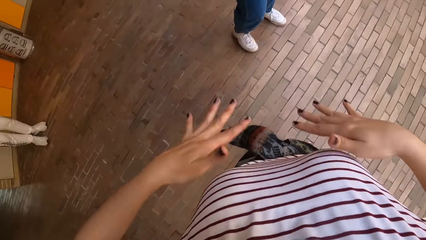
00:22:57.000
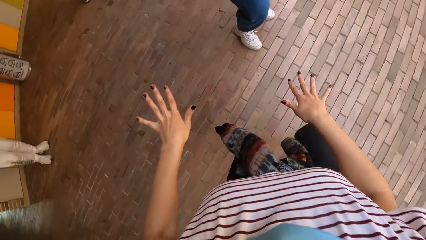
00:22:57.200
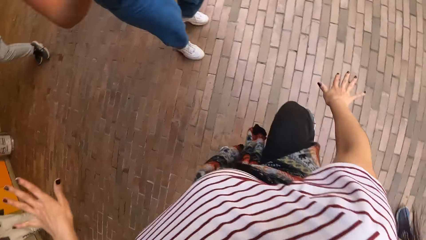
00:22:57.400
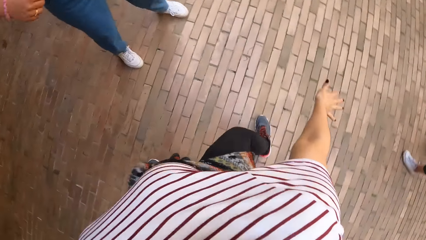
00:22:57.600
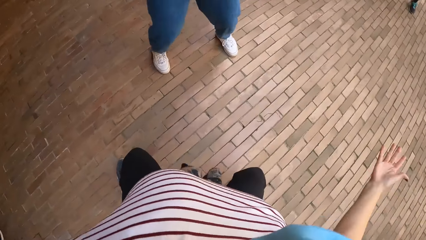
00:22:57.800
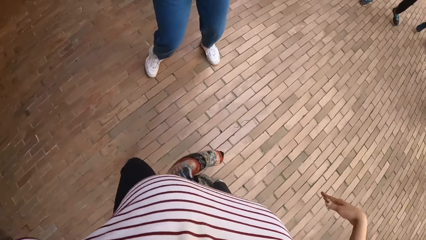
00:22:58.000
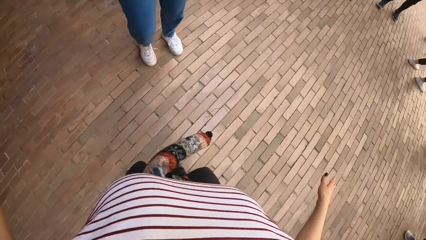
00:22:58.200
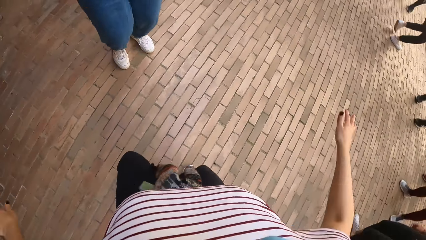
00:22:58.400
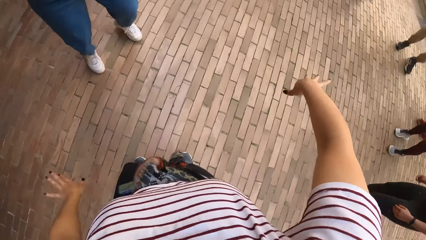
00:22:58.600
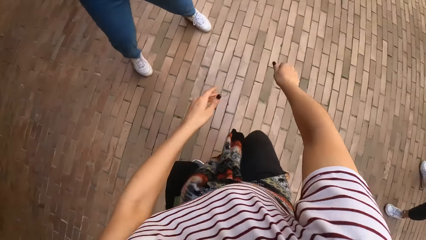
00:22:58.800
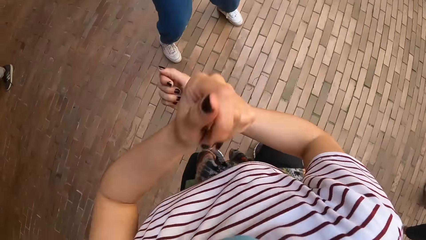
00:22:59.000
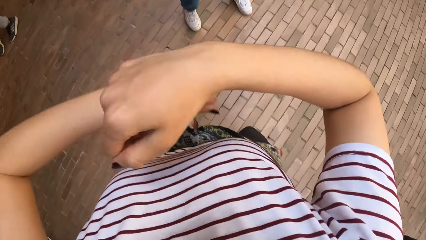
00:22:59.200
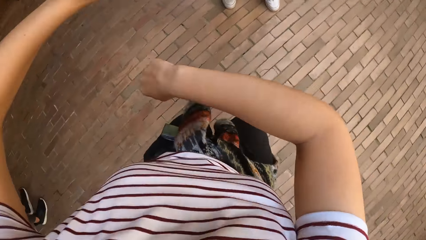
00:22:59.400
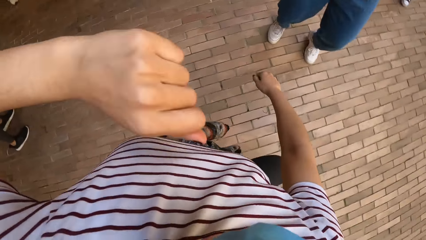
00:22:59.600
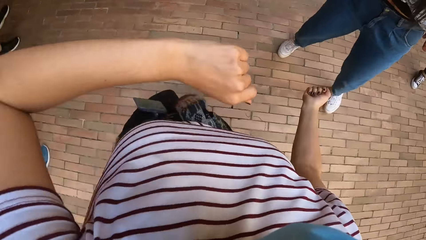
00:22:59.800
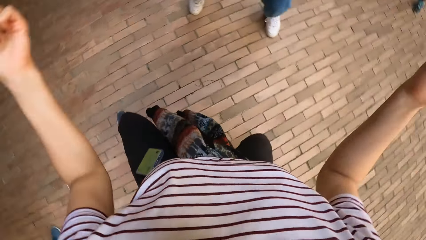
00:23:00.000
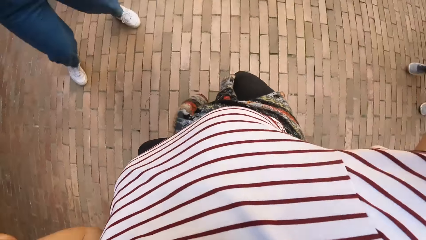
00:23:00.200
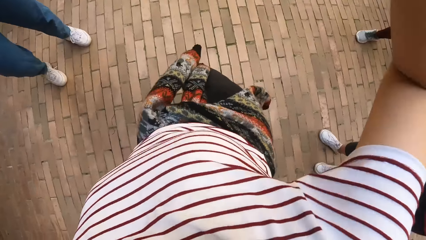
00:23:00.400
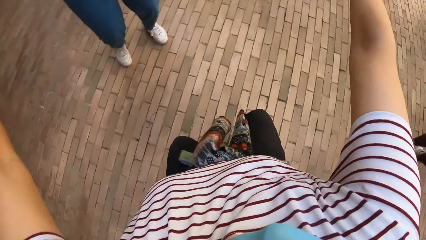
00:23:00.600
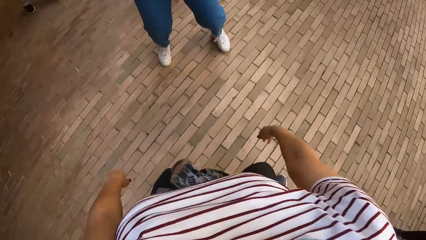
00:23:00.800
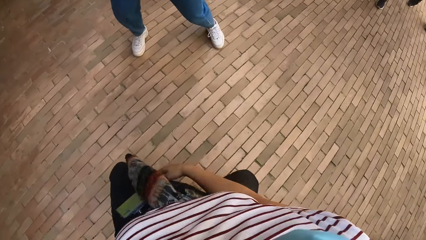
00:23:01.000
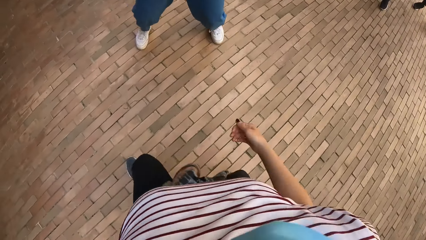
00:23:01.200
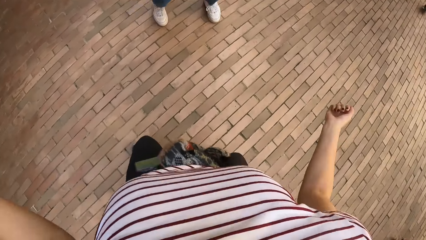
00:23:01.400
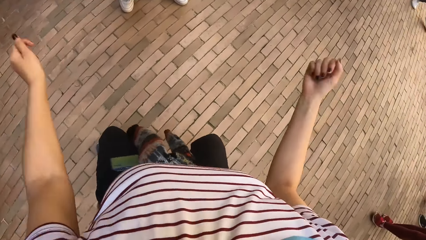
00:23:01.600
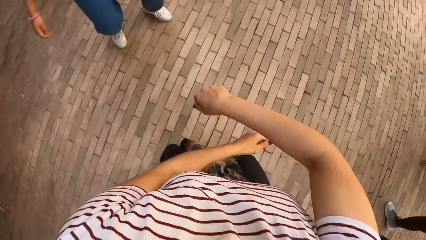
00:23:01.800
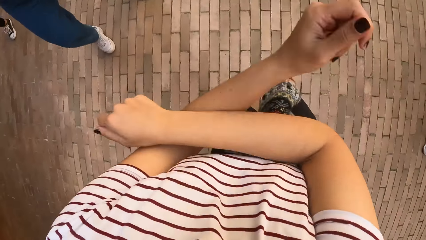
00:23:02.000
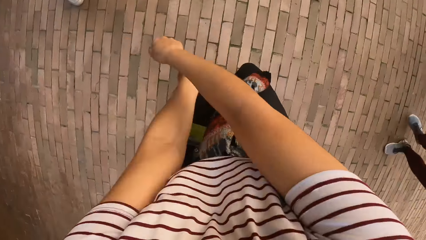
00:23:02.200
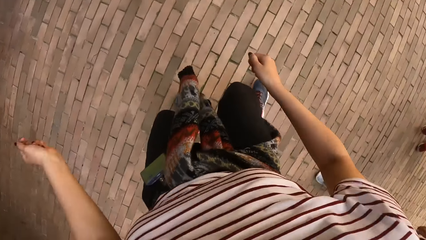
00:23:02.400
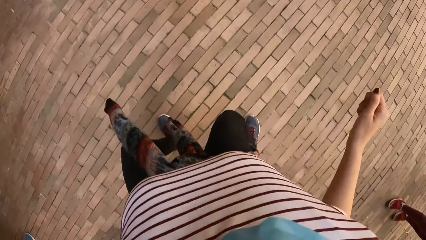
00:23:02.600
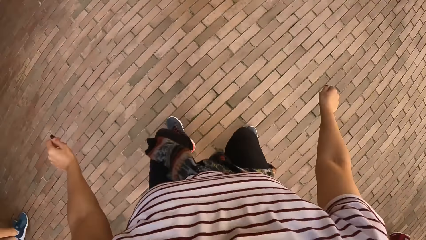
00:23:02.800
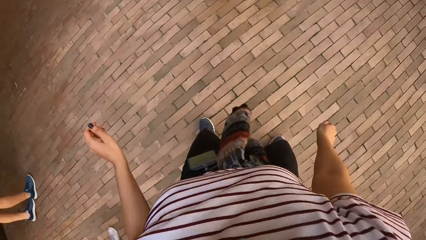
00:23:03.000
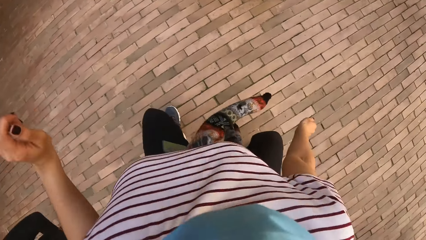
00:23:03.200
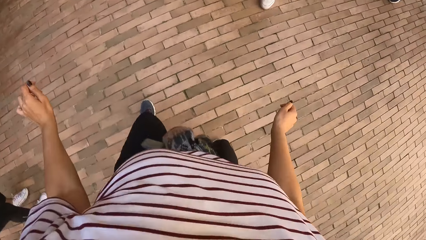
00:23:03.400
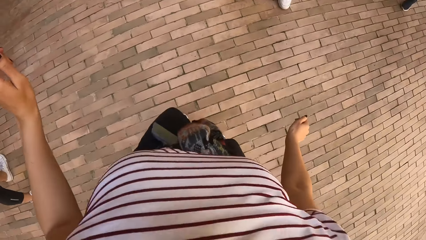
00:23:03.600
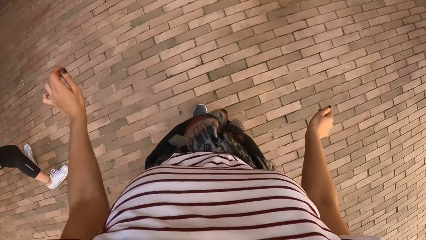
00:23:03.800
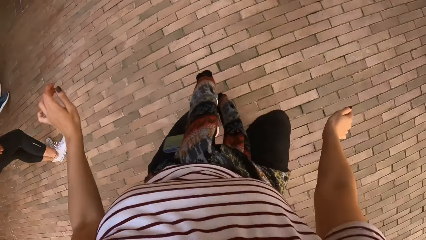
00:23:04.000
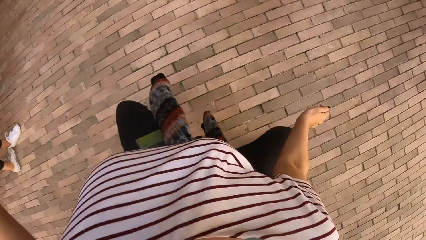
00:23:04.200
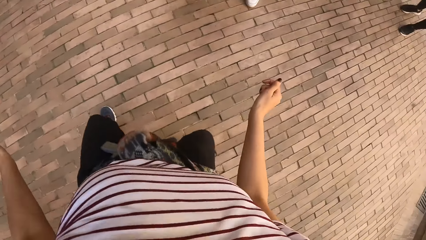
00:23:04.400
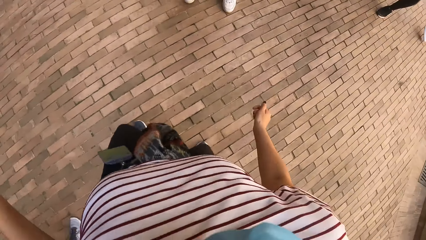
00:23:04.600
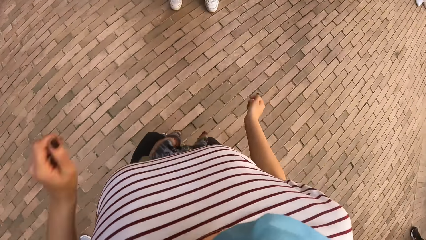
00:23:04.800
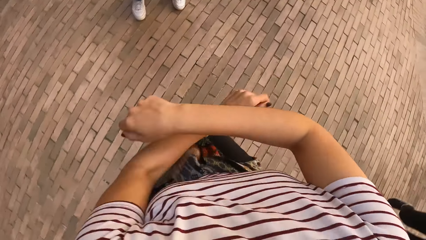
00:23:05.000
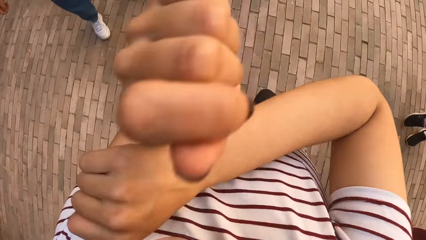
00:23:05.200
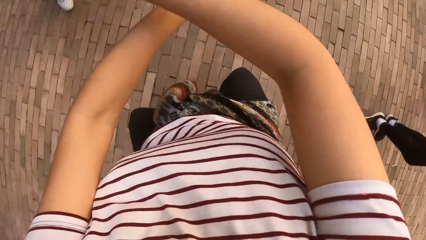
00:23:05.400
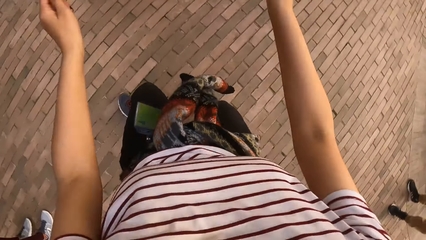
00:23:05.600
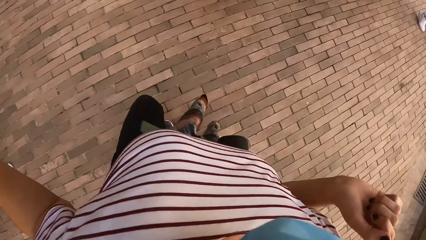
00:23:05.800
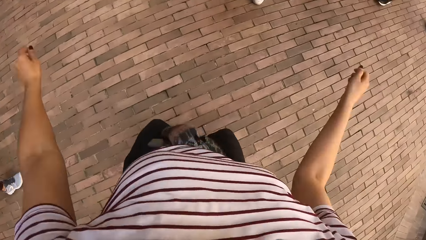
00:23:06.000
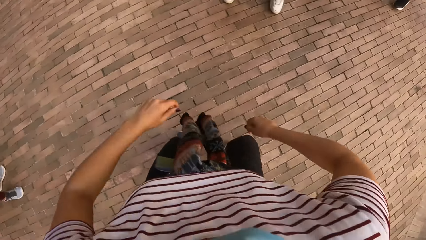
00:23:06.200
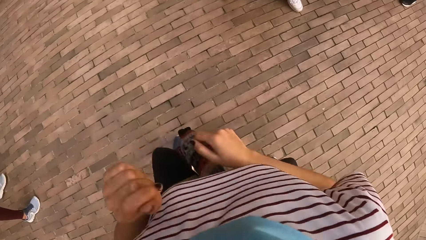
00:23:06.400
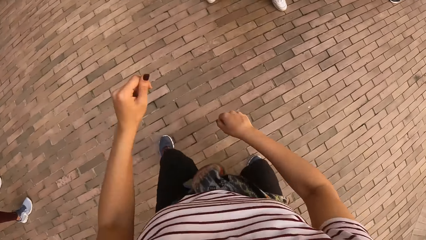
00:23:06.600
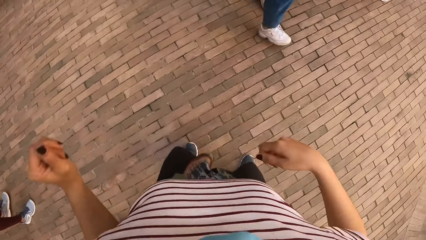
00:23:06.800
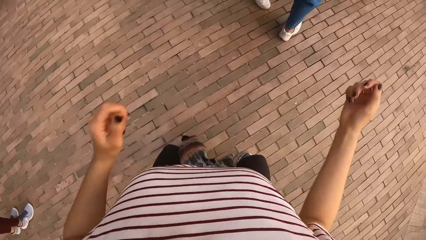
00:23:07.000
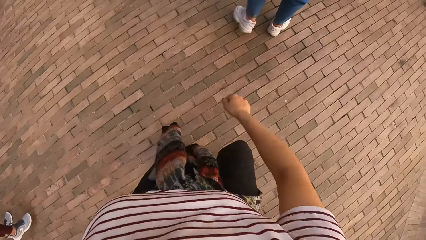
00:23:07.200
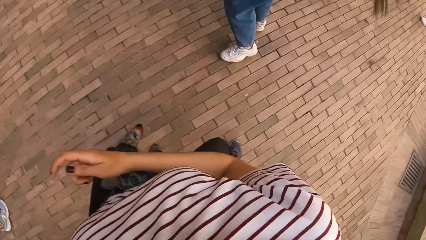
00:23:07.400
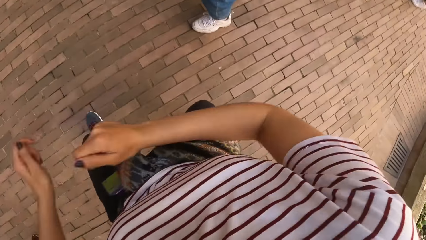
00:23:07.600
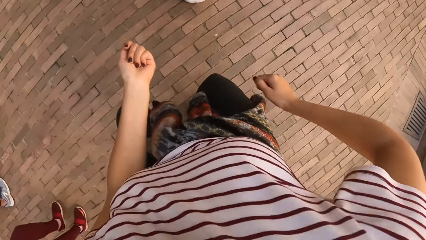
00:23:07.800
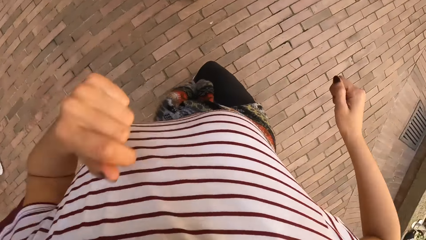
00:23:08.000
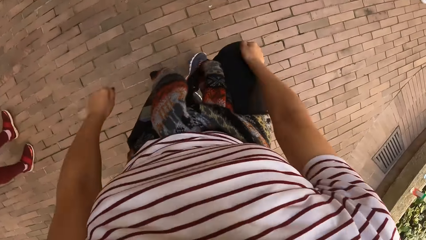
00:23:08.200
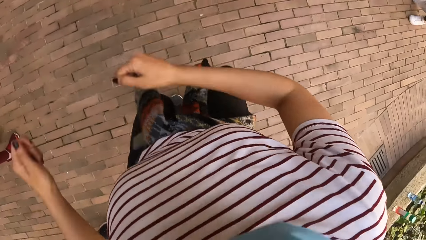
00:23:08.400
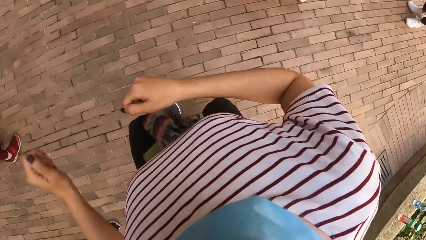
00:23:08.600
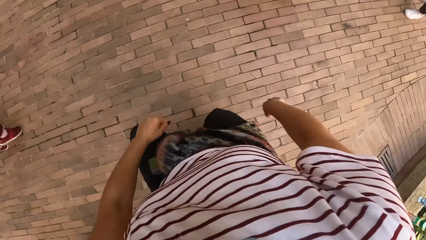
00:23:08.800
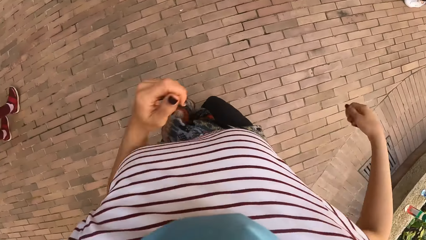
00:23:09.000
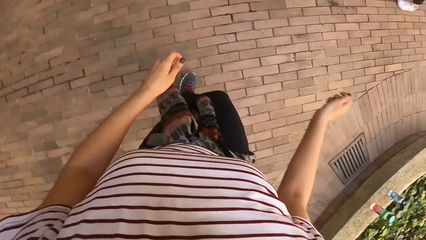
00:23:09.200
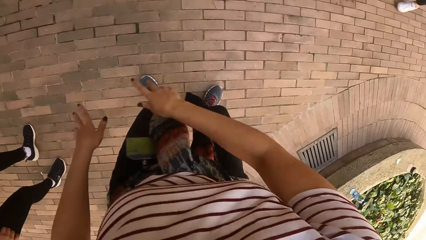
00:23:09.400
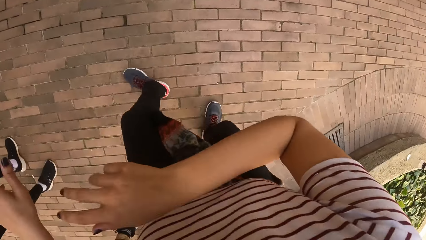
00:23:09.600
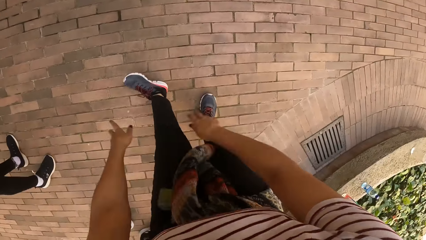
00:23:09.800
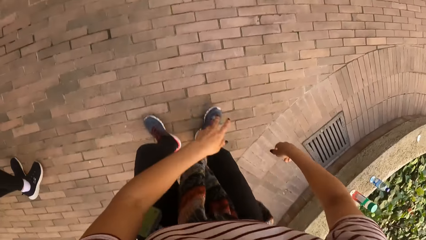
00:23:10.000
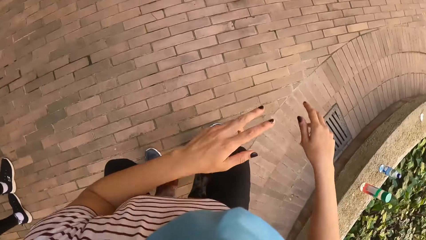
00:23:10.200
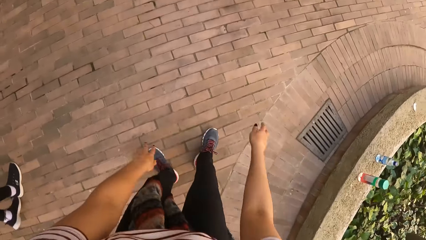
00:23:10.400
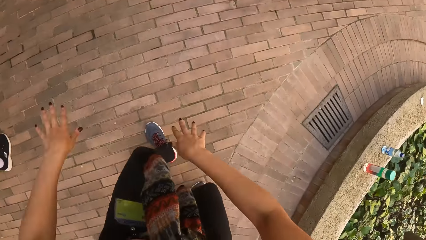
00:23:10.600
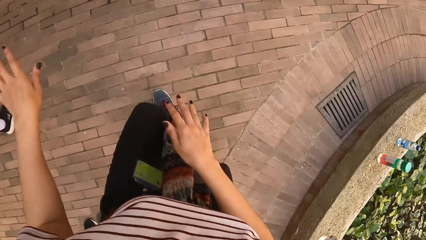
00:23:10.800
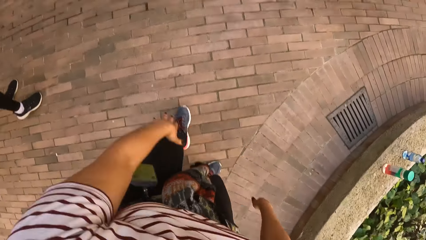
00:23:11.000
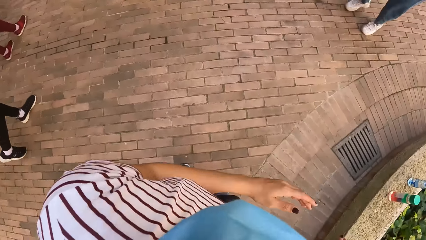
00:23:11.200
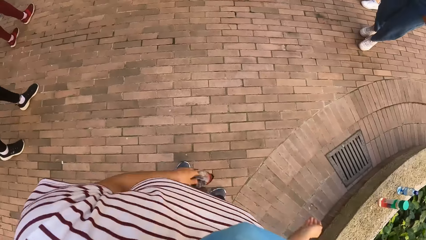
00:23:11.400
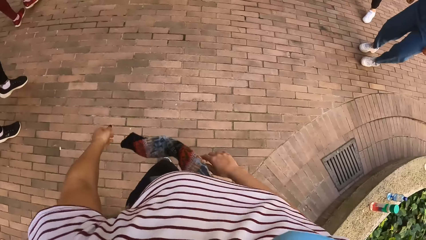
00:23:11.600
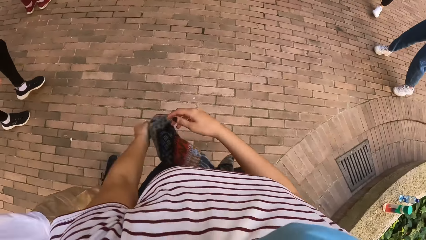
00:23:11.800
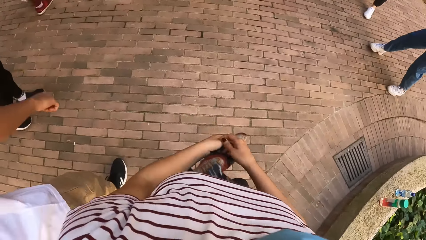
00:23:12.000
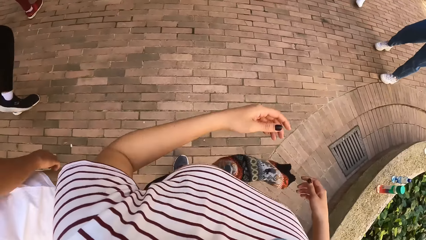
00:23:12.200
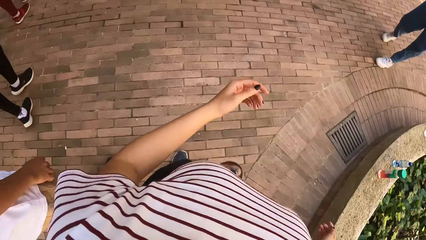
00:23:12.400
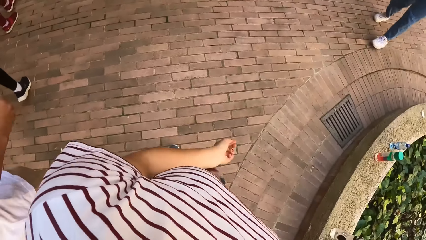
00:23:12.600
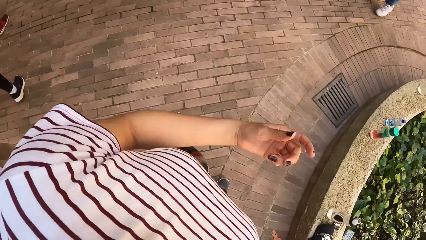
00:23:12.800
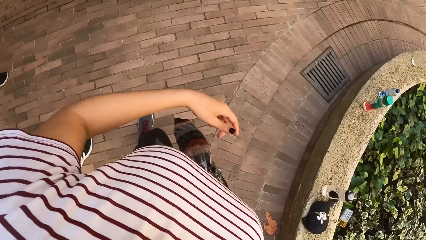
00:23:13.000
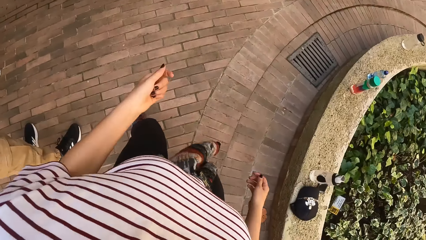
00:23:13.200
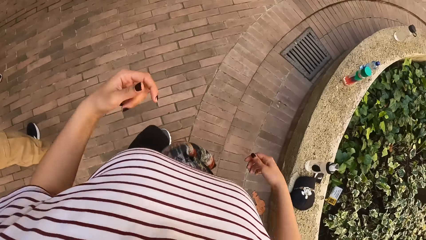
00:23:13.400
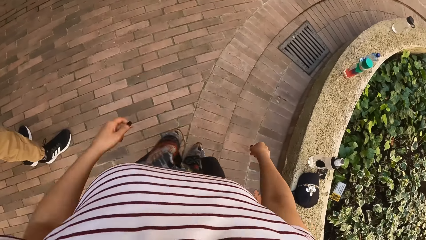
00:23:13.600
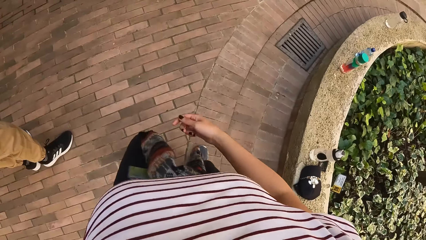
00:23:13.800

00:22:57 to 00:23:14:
A woman dances in the middle. The camera wearer dances with friends. The woman dances in the middle. The camera wearer dances with friends.
